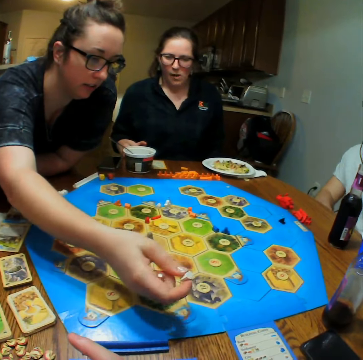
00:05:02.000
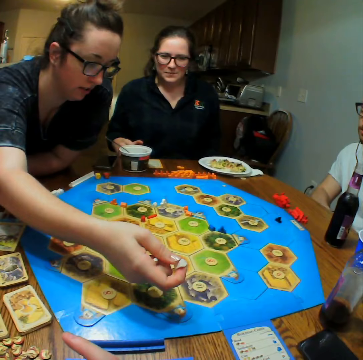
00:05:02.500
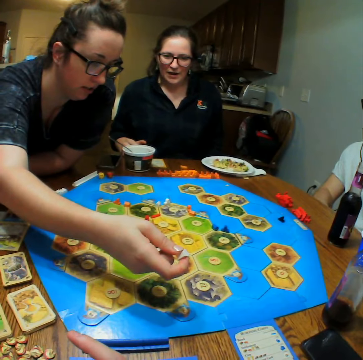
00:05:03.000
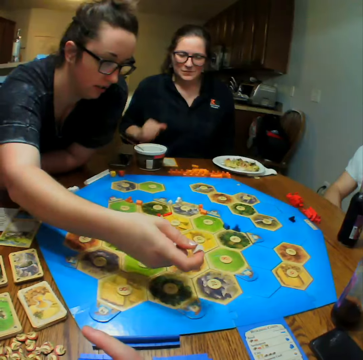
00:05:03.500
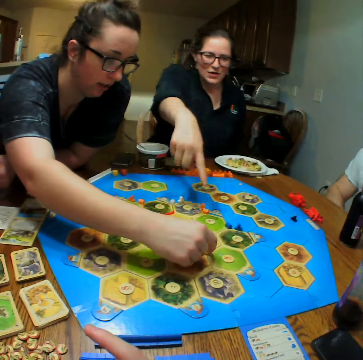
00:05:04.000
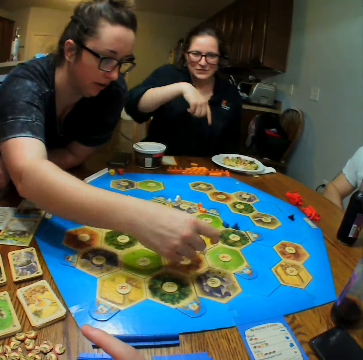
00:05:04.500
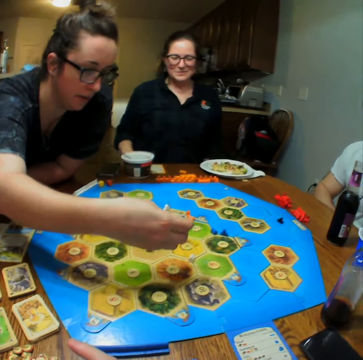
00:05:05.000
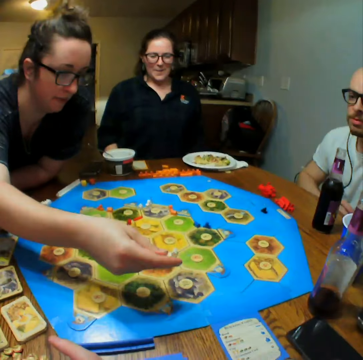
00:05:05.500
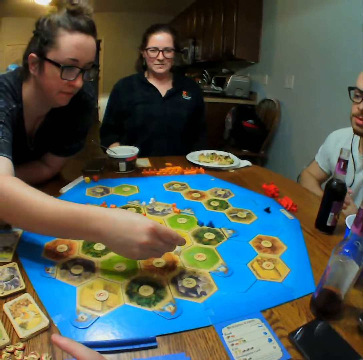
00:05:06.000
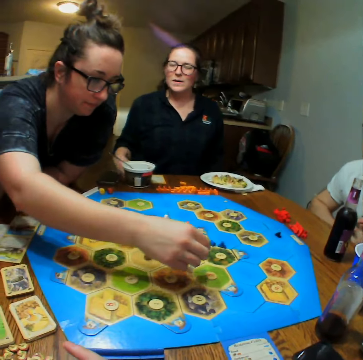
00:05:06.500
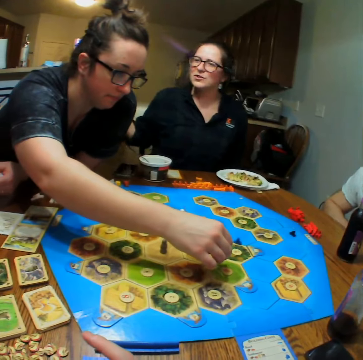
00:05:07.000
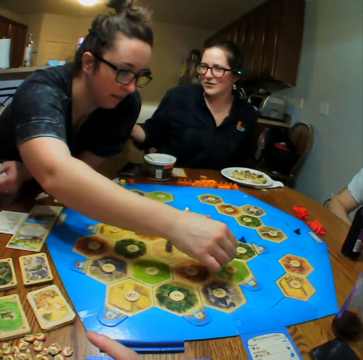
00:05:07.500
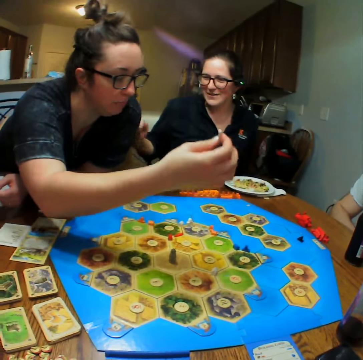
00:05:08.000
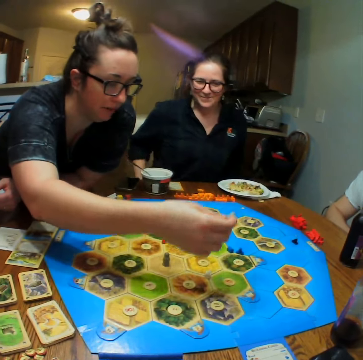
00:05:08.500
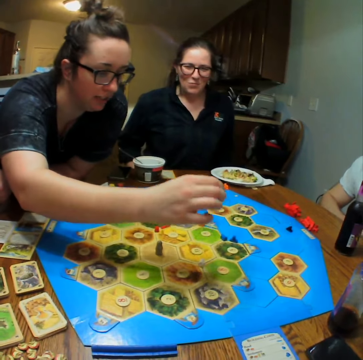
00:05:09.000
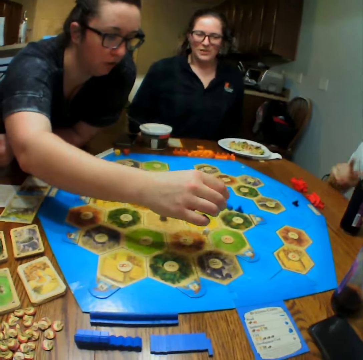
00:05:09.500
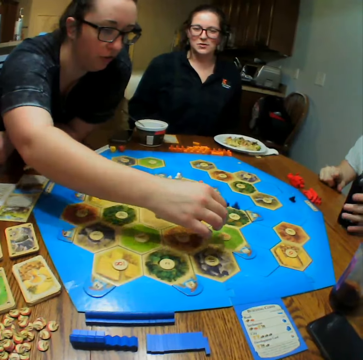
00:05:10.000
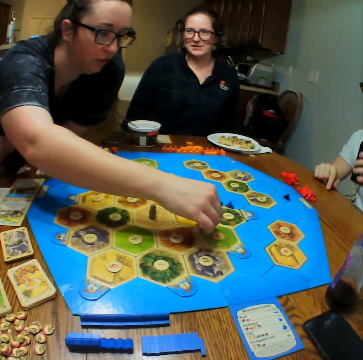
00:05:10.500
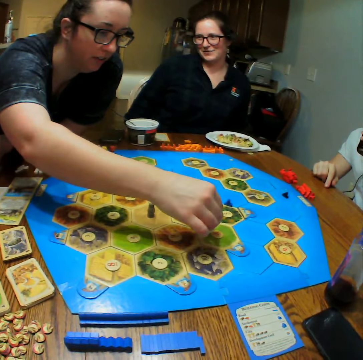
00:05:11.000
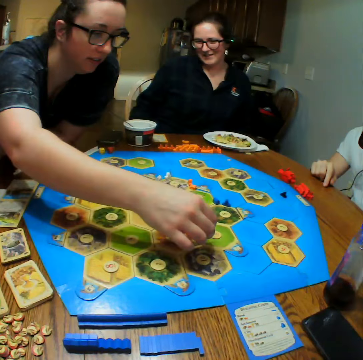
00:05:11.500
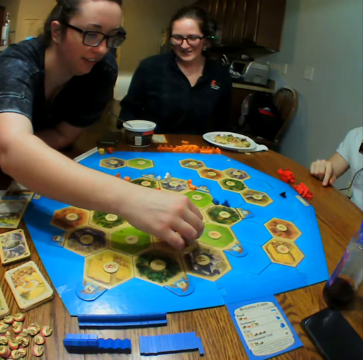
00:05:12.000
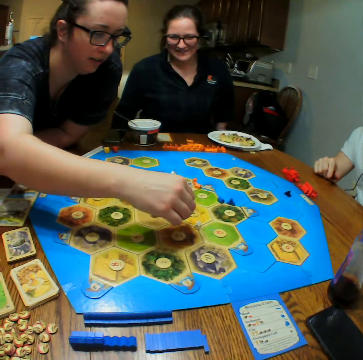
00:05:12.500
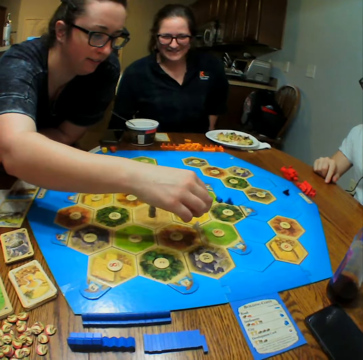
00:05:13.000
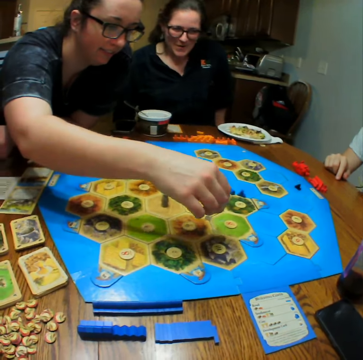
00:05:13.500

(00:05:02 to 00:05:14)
A woman places a block on the table. A lady talks. Another lady plays.

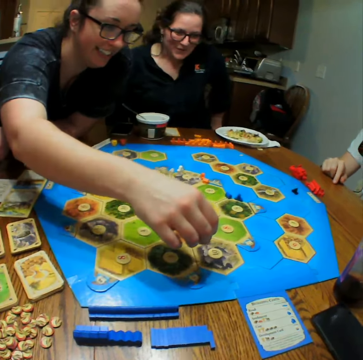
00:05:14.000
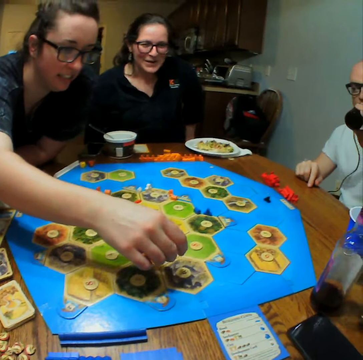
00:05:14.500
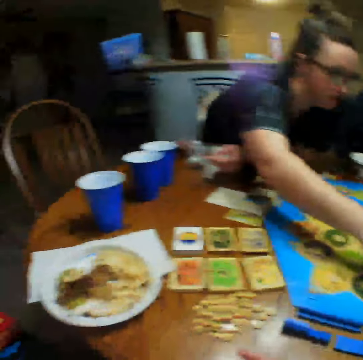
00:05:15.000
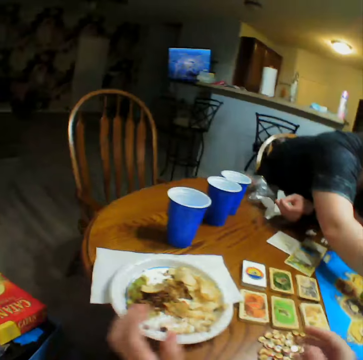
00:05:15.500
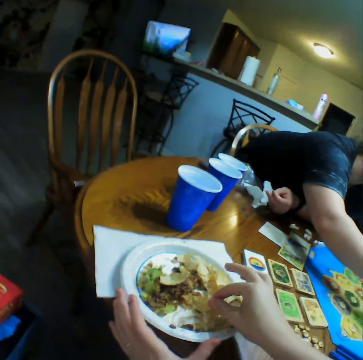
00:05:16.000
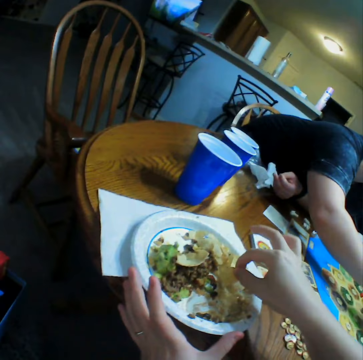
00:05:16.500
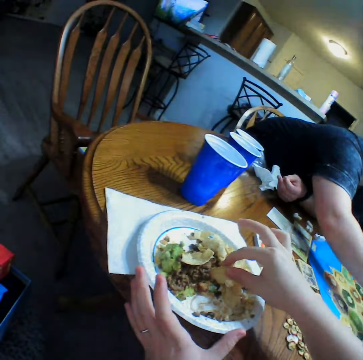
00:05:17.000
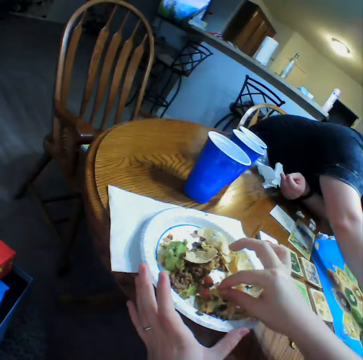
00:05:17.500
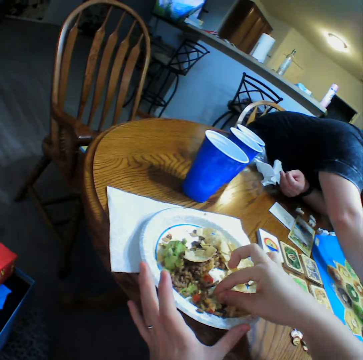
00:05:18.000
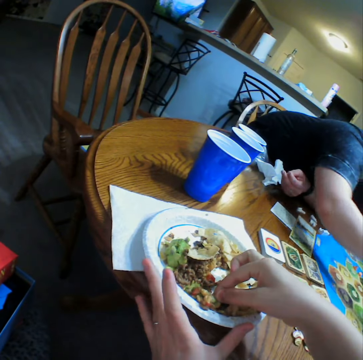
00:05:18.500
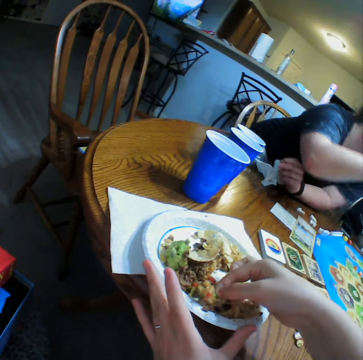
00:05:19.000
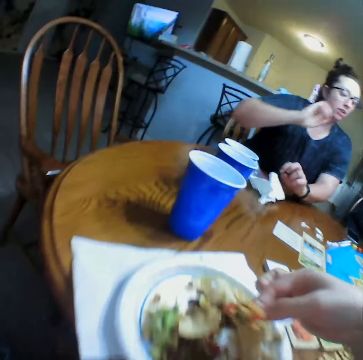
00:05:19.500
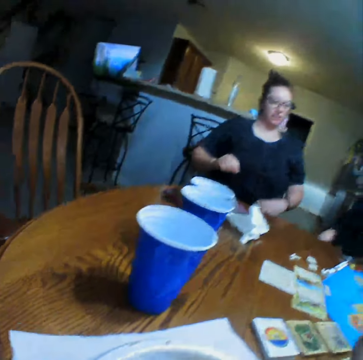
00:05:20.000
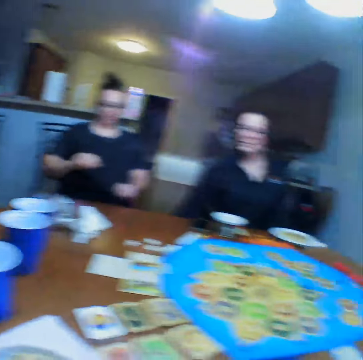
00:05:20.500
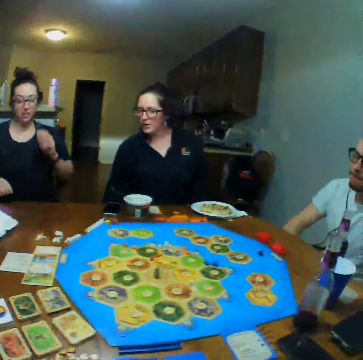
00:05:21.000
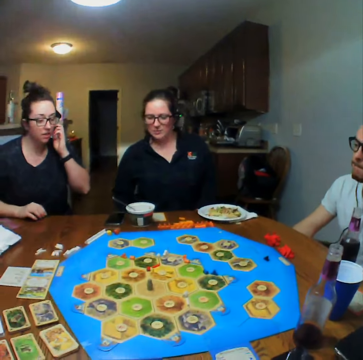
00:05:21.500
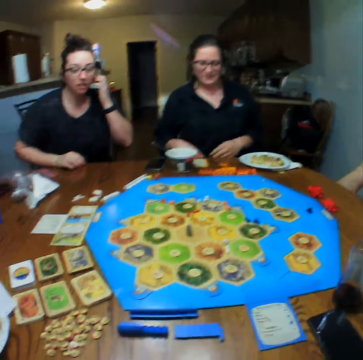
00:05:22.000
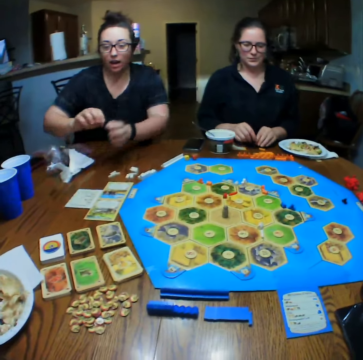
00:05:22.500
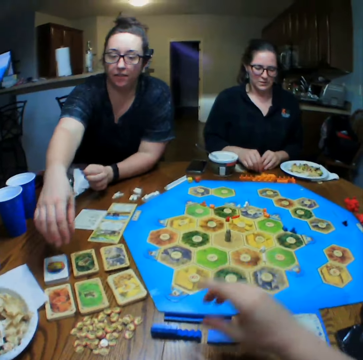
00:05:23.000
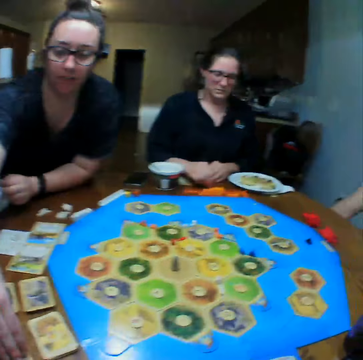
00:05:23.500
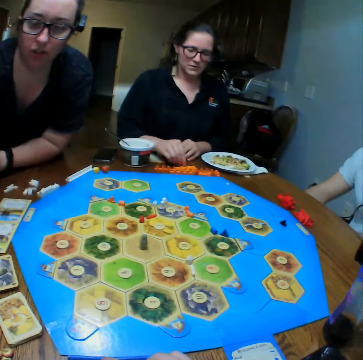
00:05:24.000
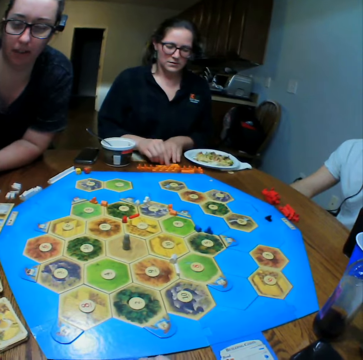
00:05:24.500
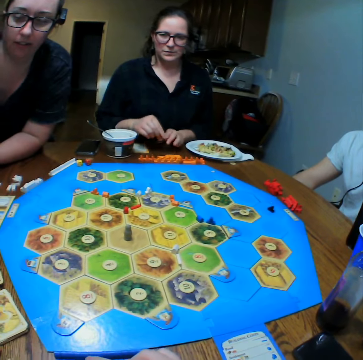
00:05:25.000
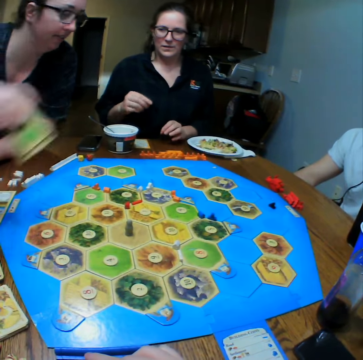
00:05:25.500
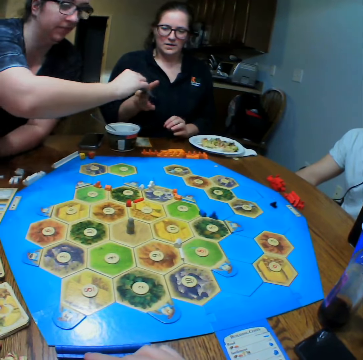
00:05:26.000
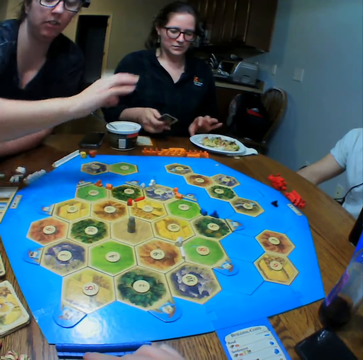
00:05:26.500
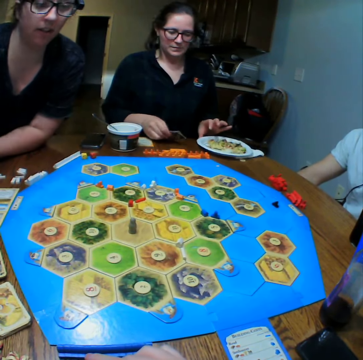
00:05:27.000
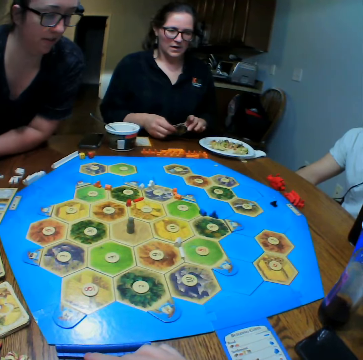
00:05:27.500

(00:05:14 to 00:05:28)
The camera wearer eats. They take food from the plate. They look around. They eat the food. A lady picks the cards. The camera wearer holds the blocks on the table. The lady gives another lady the cards.

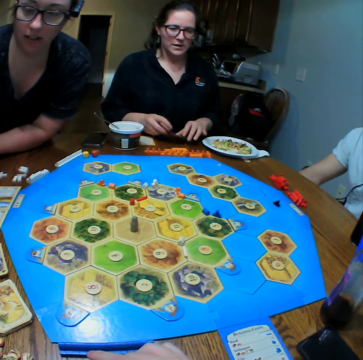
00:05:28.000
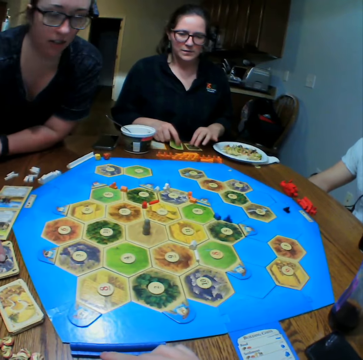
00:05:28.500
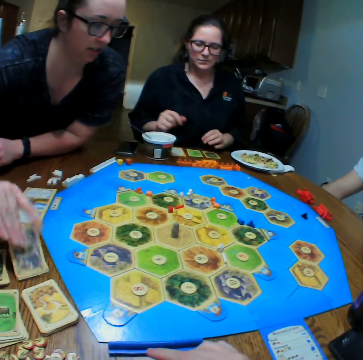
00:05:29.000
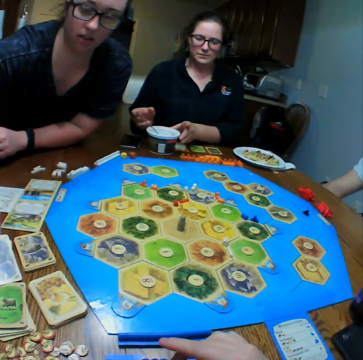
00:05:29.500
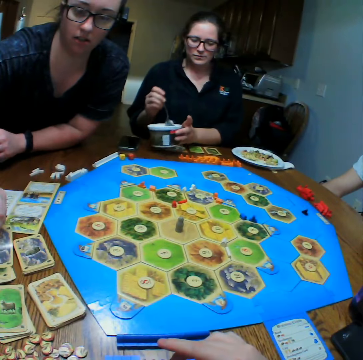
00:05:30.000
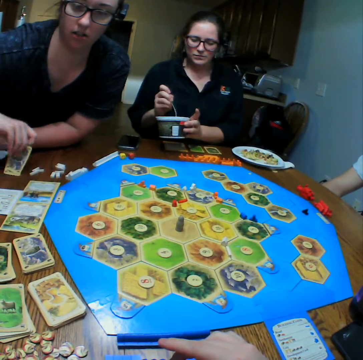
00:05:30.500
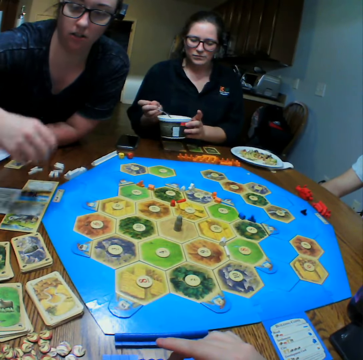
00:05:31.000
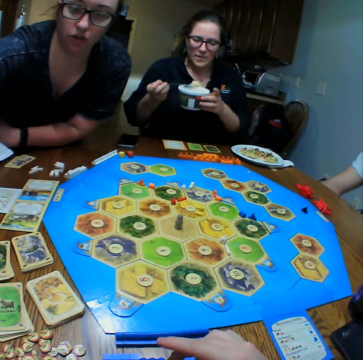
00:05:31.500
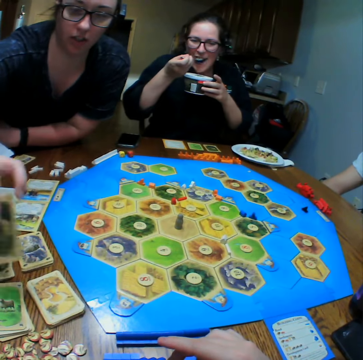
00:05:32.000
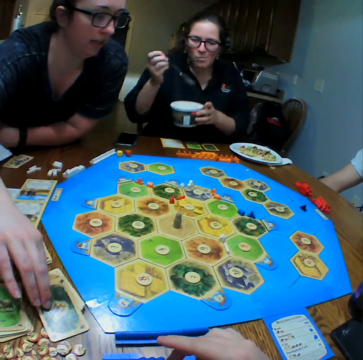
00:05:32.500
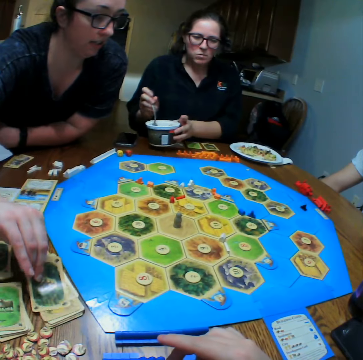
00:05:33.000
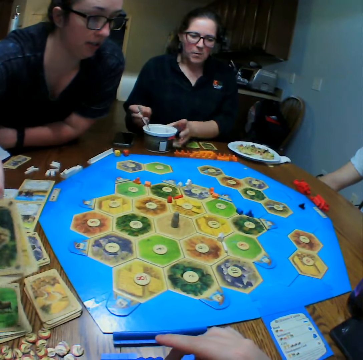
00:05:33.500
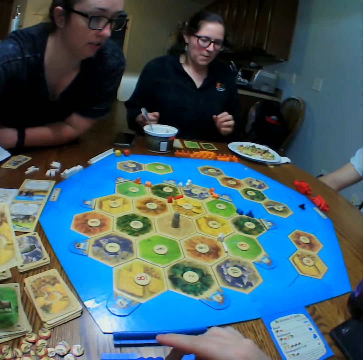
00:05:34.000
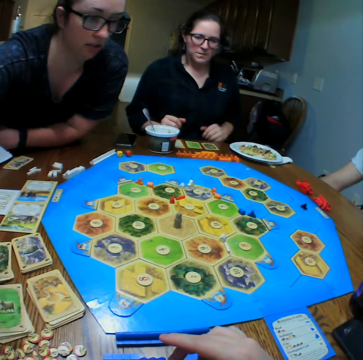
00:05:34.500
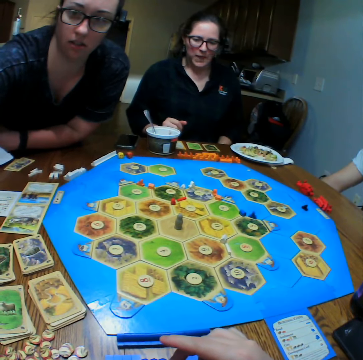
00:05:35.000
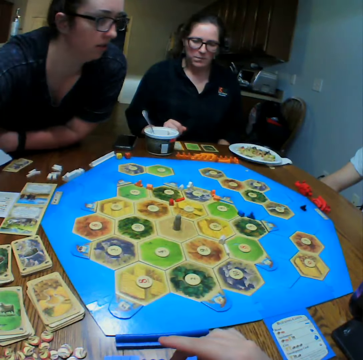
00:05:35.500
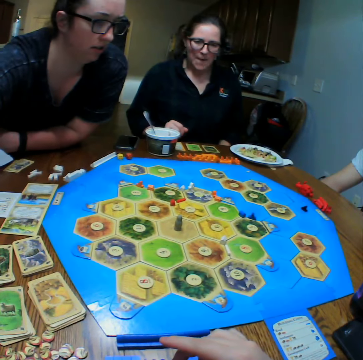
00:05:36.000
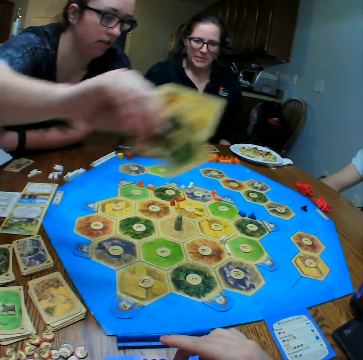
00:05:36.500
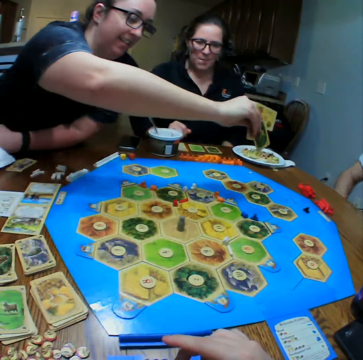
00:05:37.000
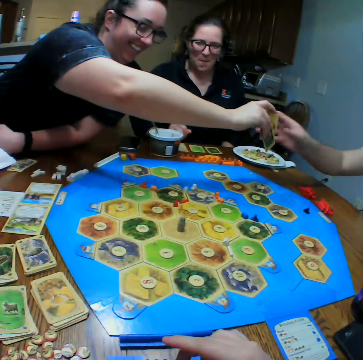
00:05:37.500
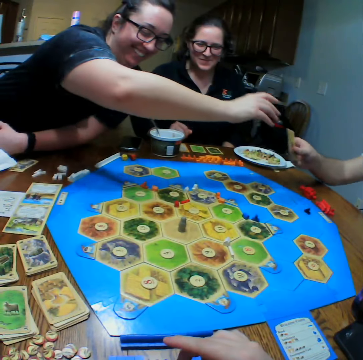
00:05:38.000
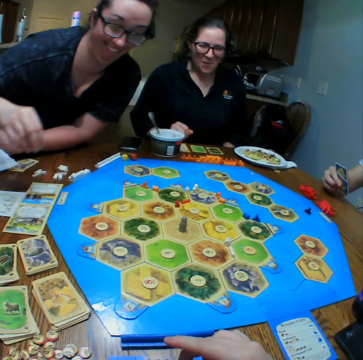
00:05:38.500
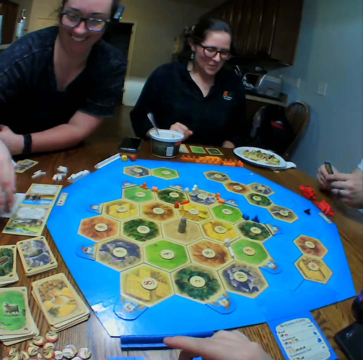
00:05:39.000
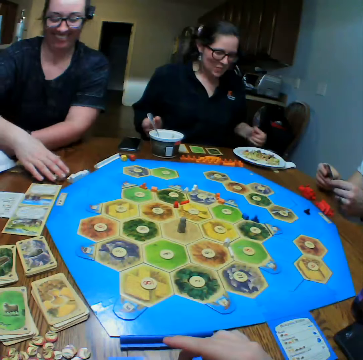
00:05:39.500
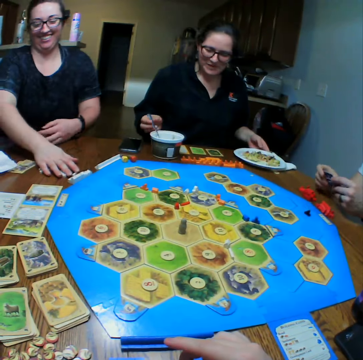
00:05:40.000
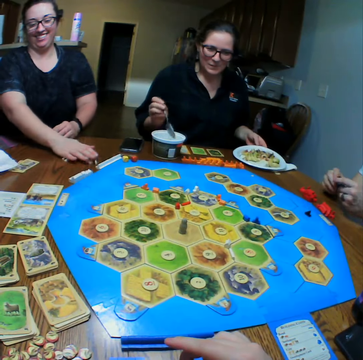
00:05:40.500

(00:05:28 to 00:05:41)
A lady arranges the cards. The lady picks a card from the table. Another lady picks a tin from the table. The first lady places the card on the table and picks the cards from the table. The other lady eats from the tin. The first lady arranges the cards and gives a man the cards. The other lady hands the man the cards. The first lady sits.
